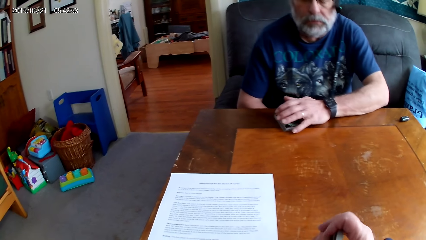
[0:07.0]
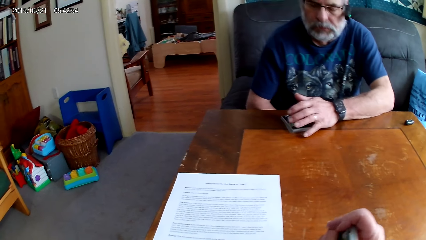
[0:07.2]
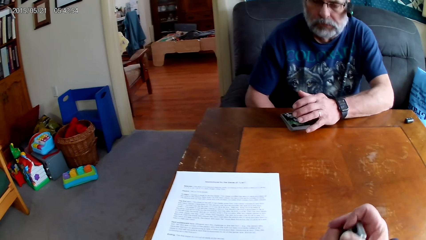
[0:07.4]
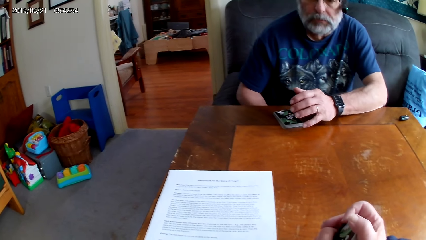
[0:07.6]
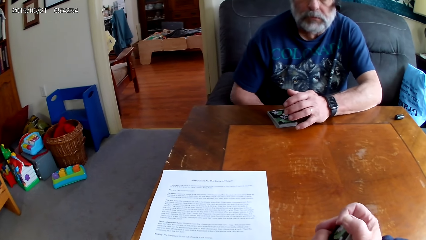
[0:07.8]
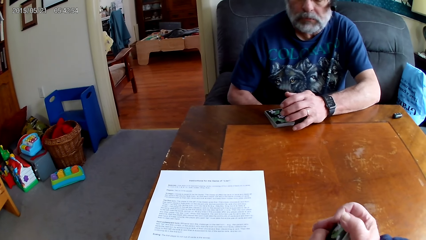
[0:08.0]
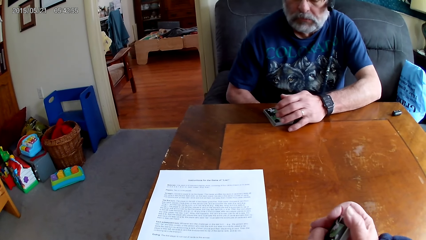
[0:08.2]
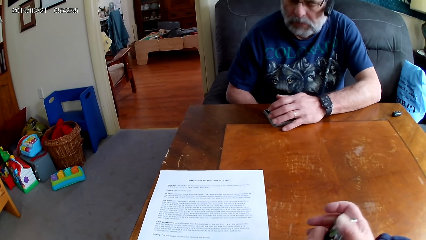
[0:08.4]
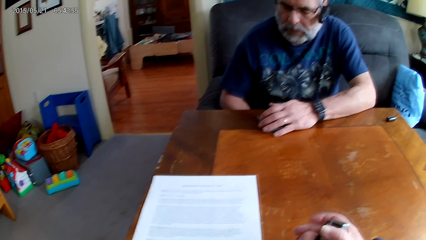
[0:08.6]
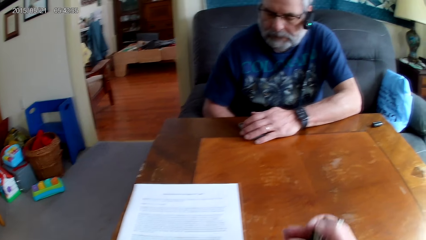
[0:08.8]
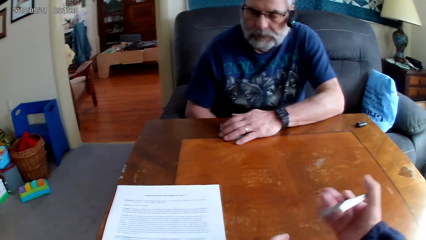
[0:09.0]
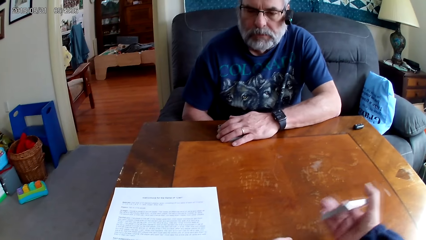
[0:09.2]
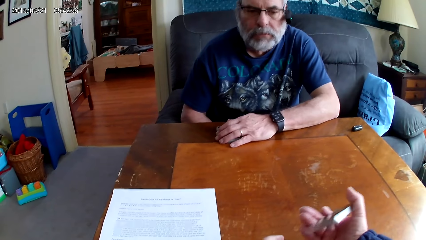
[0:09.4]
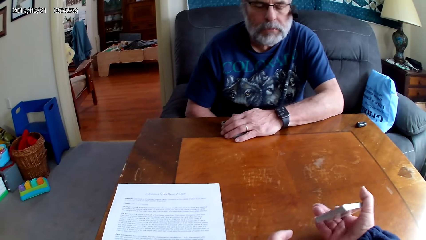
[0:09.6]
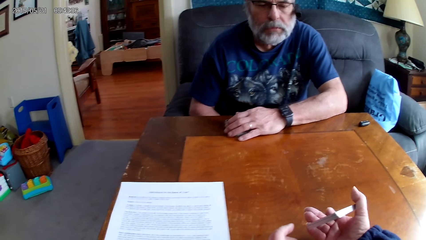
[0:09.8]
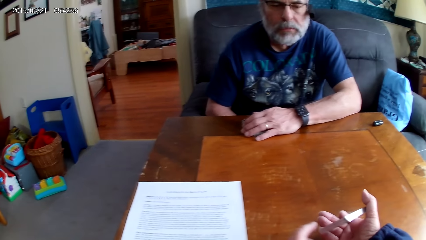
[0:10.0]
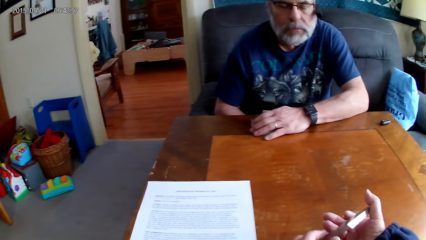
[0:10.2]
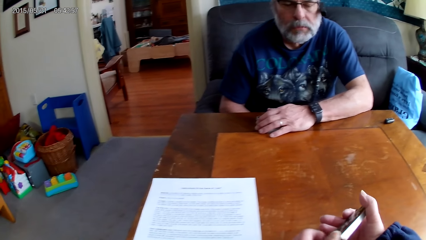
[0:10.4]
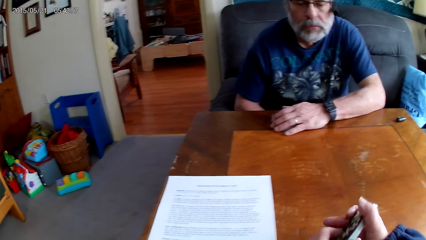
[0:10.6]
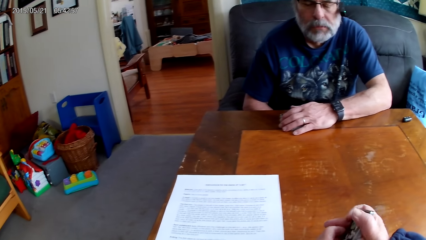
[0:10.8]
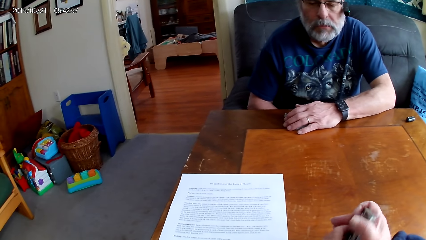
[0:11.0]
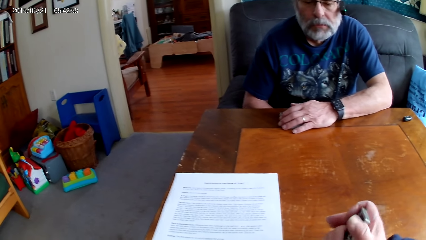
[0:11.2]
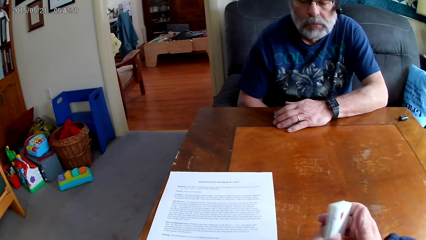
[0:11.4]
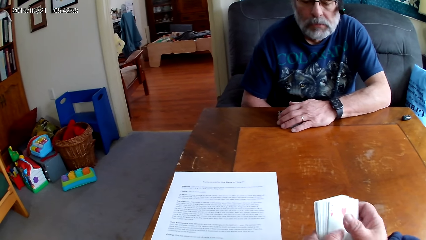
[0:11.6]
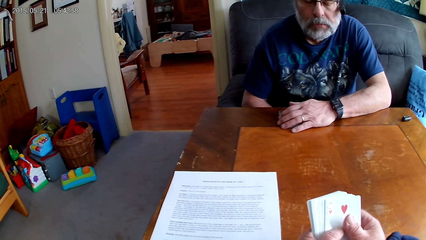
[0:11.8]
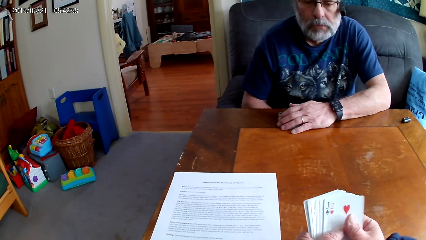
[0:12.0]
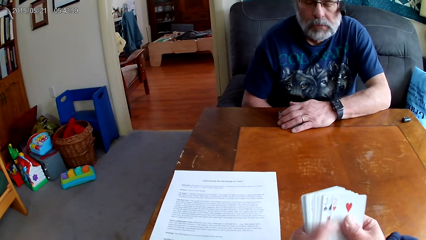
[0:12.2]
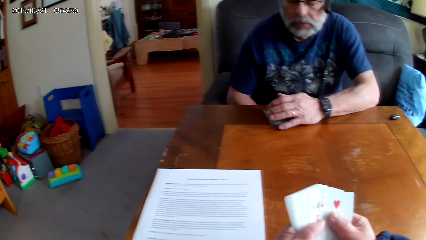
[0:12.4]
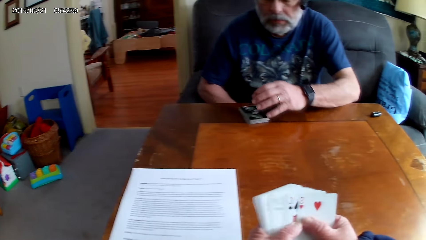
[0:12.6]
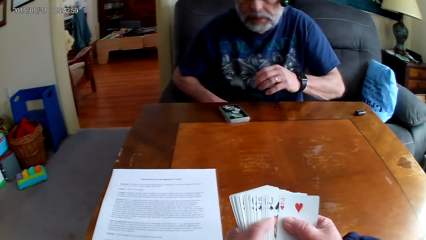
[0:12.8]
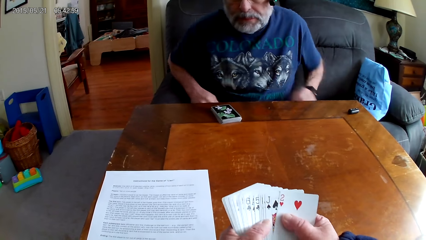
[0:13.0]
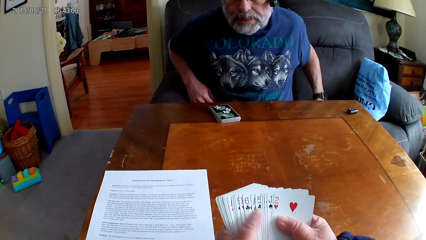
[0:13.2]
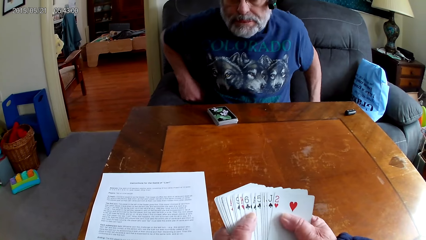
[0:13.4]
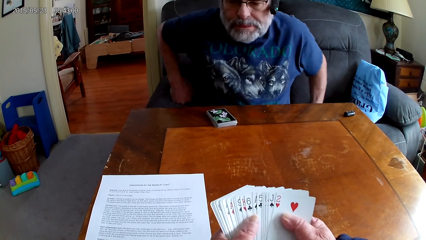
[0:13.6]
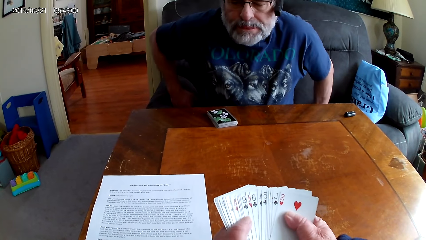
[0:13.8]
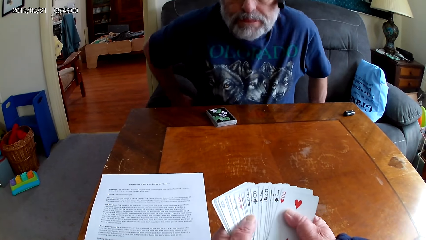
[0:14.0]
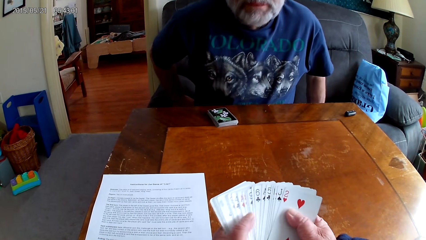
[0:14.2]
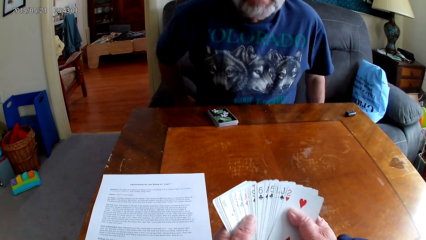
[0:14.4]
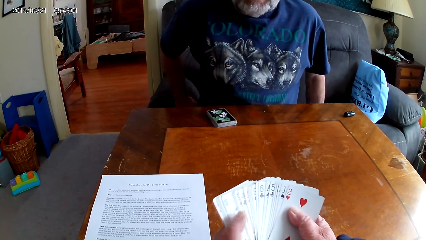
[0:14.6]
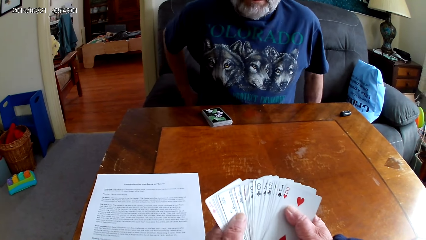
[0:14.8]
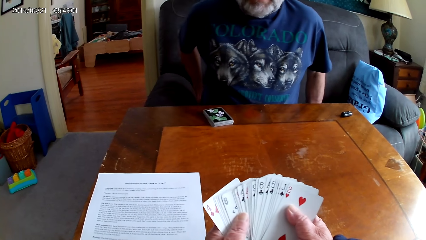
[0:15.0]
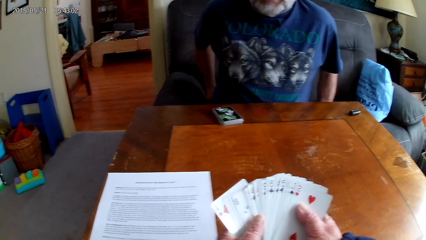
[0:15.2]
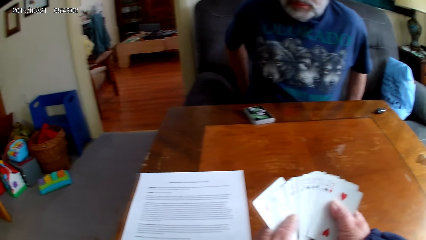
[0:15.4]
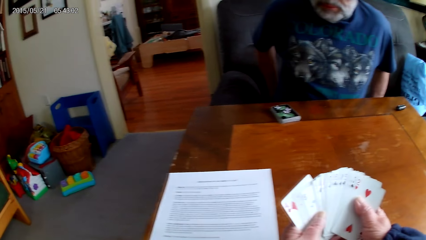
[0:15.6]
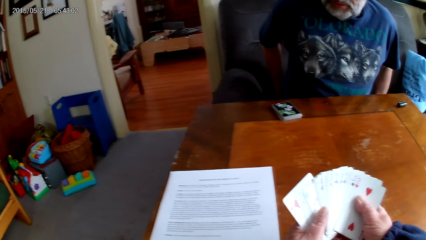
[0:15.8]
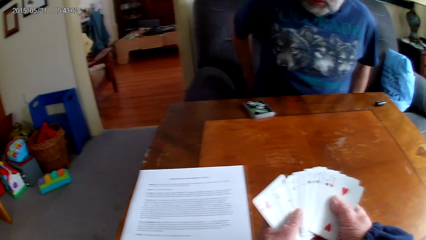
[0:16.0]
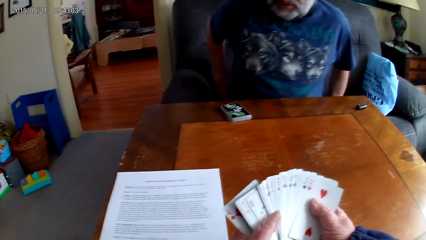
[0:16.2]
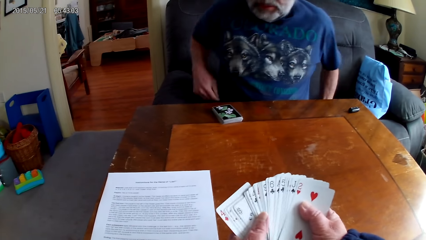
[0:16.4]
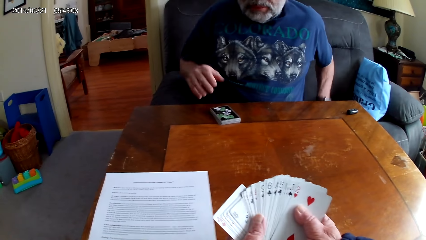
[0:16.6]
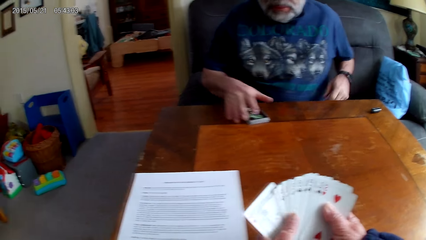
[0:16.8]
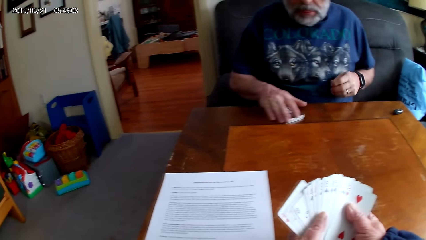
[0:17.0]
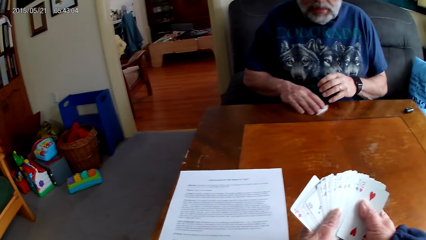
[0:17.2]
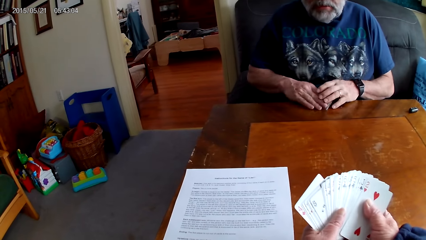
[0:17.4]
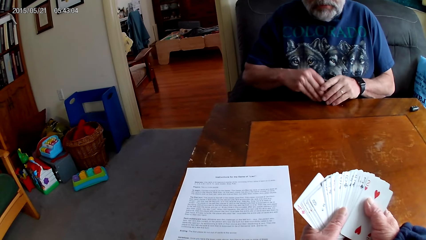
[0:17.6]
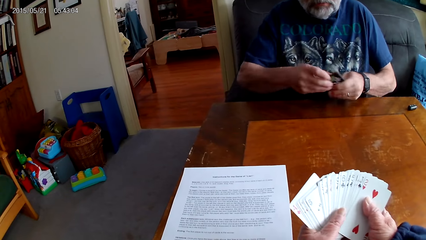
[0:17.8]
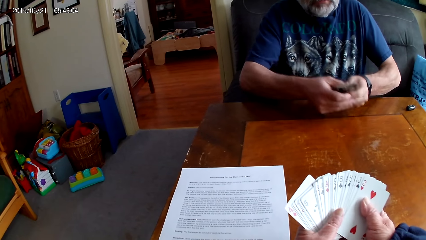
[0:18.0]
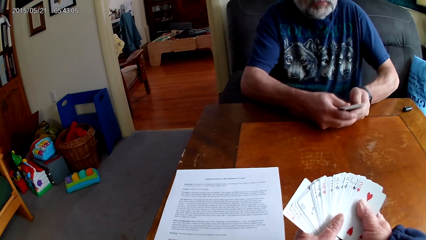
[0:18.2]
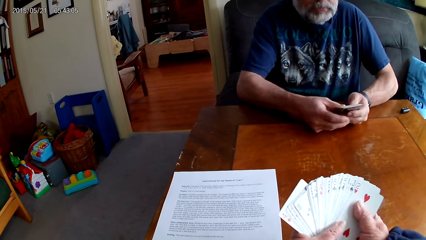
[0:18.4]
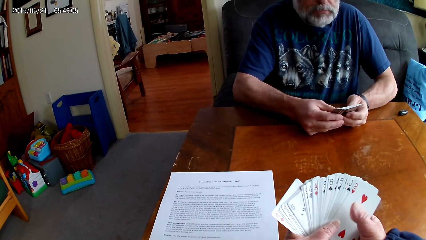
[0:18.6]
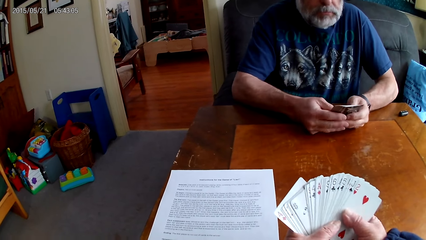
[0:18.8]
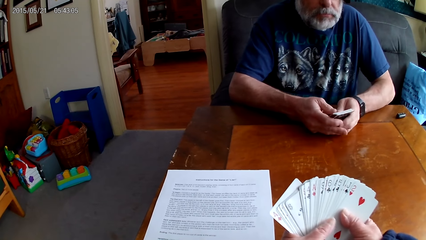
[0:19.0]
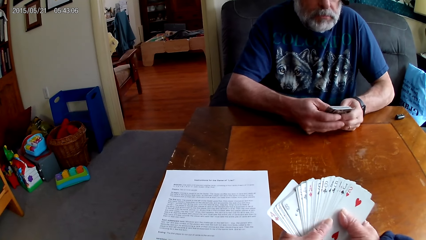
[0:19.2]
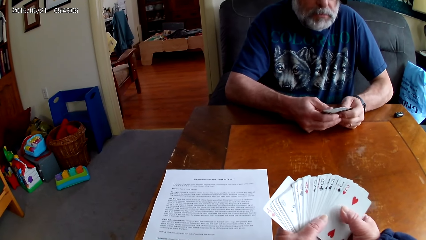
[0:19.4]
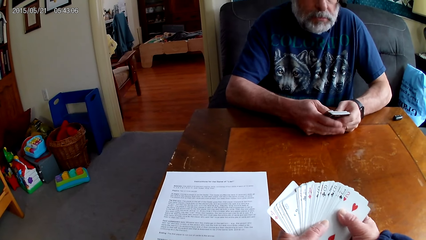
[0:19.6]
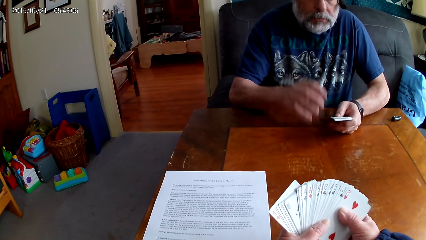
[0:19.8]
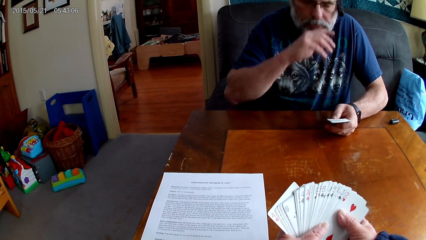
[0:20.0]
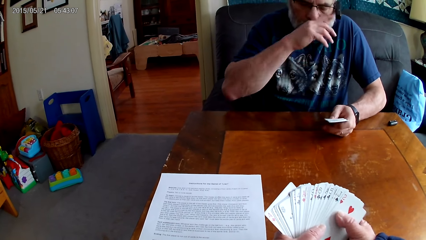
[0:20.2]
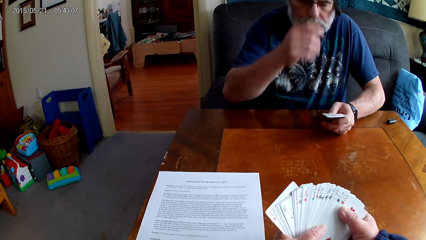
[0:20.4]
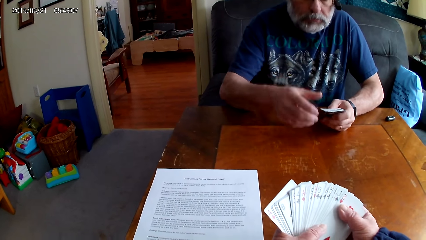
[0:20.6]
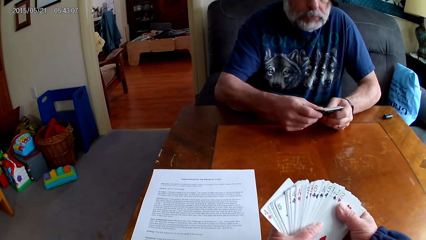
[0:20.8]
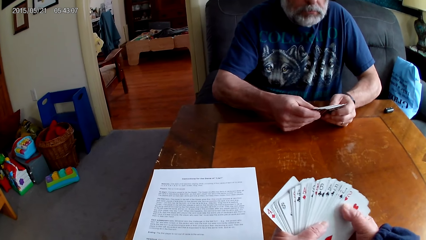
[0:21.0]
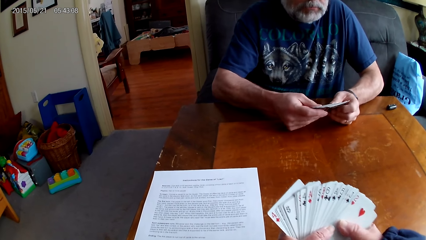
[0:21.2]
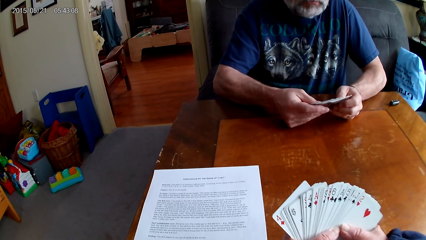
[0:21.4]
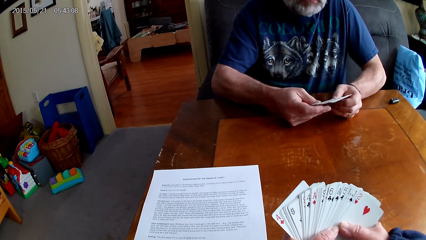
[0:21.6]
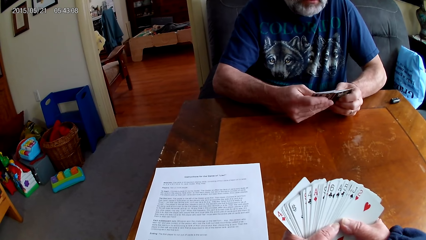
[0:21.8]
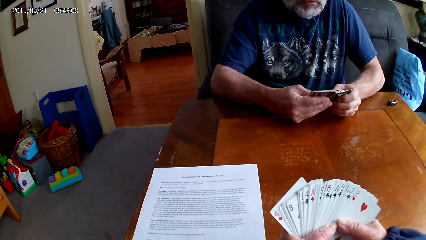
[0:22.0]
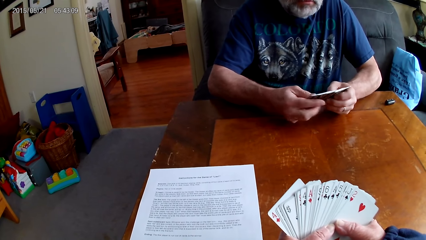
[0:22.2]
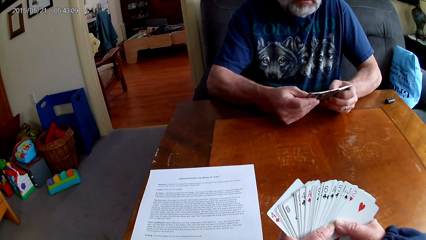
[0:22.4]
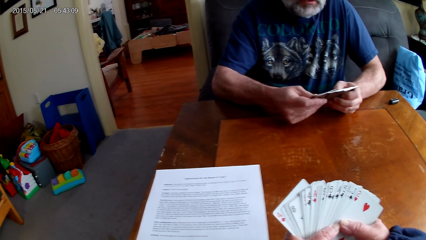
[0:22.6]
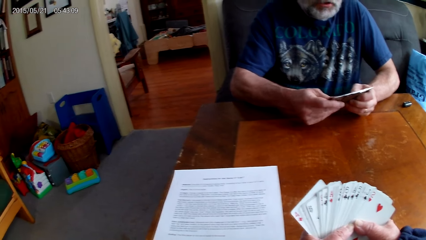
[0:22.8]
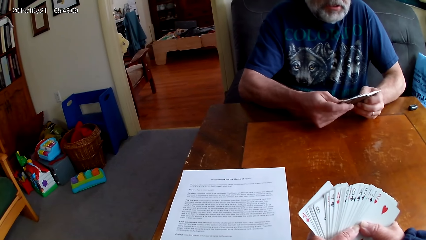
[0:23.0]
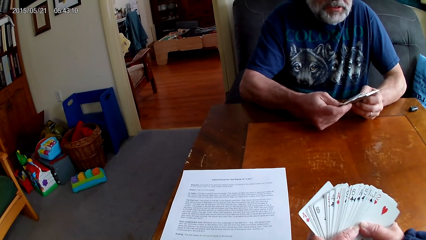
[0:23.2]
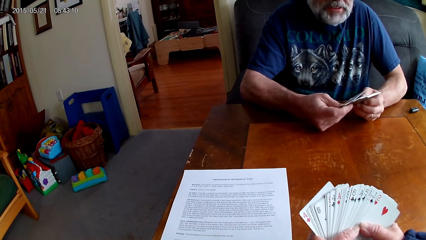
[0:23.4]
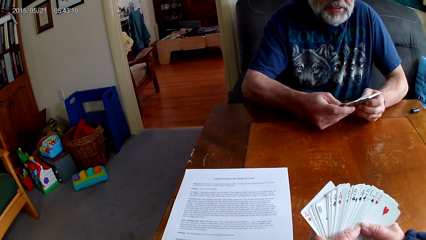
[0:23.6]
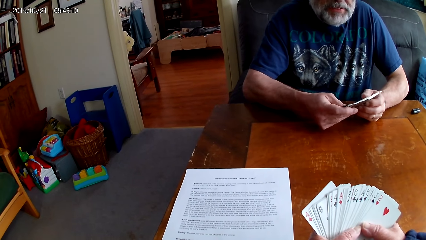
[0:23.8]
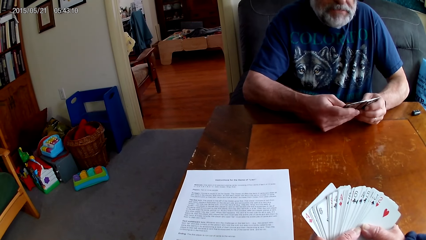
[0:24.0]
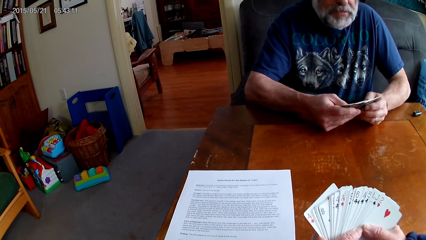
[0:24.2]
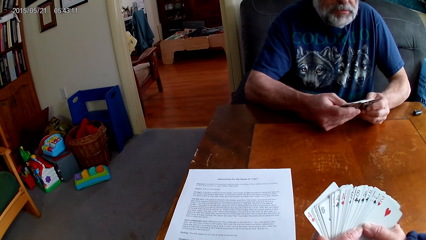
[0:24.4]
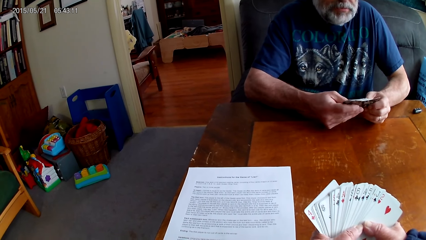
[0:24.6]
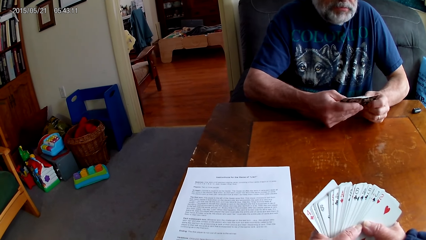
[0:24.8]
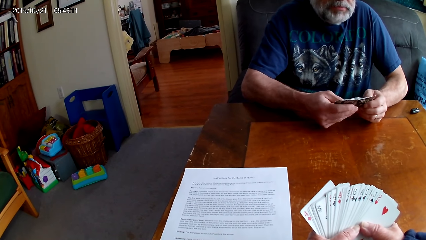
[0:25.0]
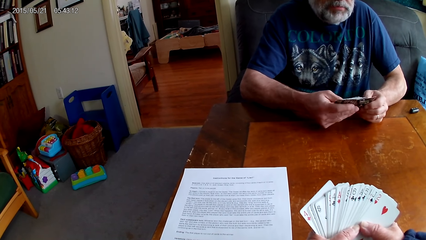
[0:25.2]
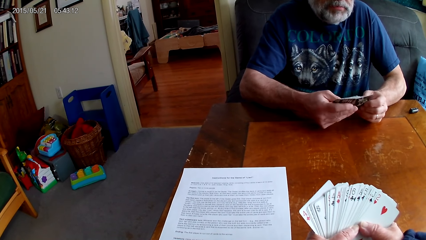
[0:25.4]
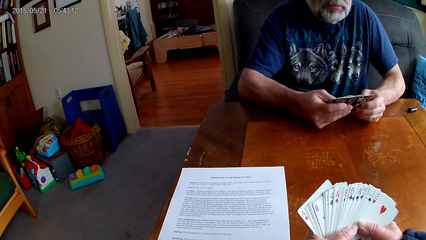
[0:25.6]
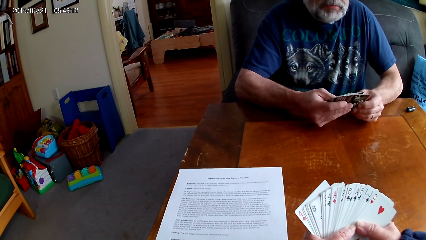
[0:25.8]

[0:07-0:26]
The camera wearer holds poker cards. They arrange the cards. A person picks cards from the table, touches his nose and arranges the cards.
